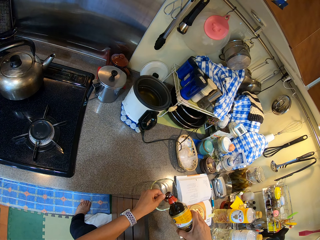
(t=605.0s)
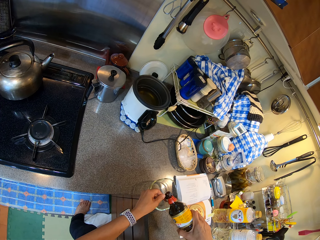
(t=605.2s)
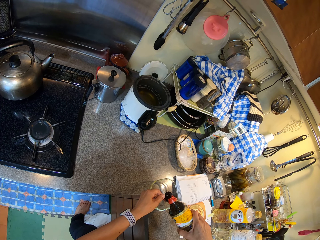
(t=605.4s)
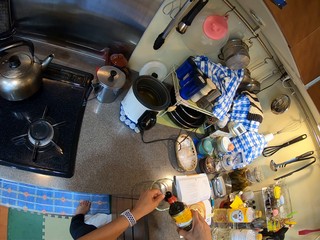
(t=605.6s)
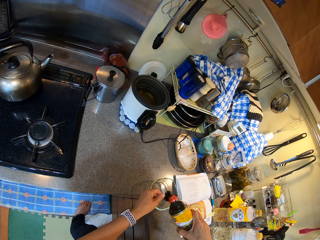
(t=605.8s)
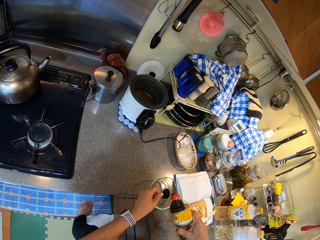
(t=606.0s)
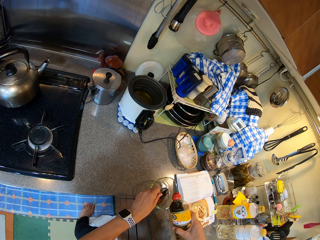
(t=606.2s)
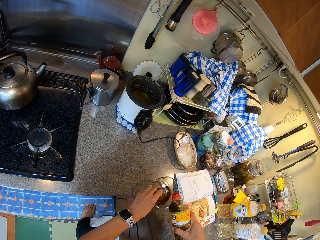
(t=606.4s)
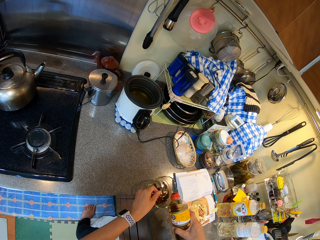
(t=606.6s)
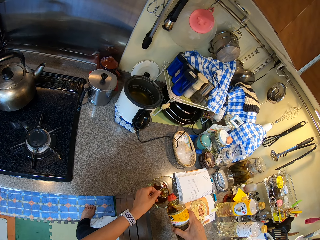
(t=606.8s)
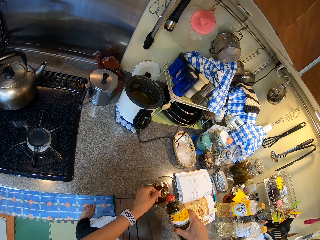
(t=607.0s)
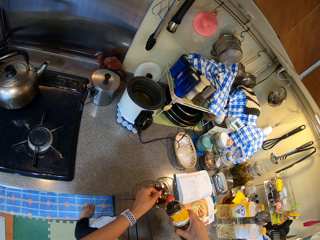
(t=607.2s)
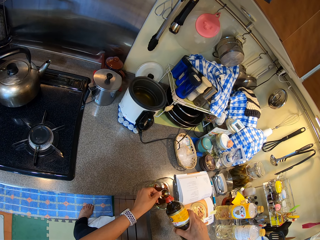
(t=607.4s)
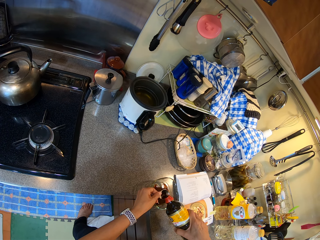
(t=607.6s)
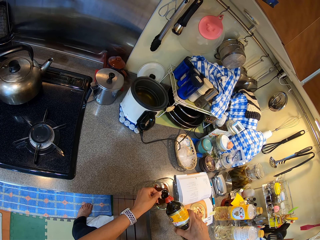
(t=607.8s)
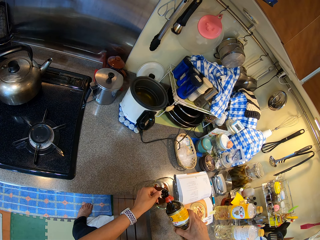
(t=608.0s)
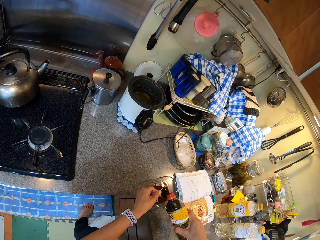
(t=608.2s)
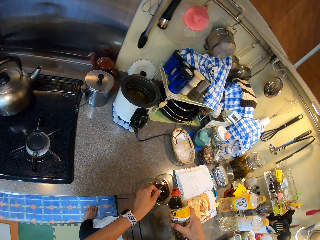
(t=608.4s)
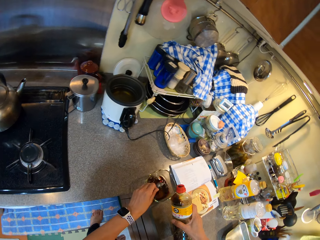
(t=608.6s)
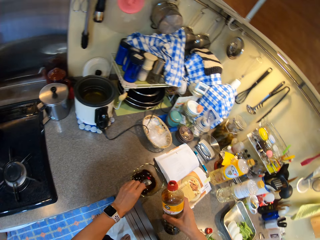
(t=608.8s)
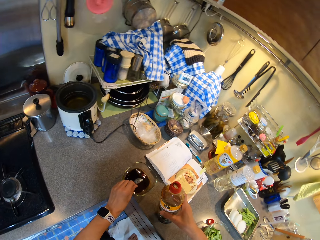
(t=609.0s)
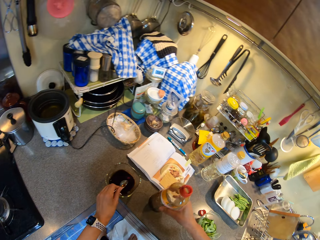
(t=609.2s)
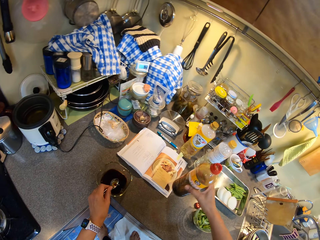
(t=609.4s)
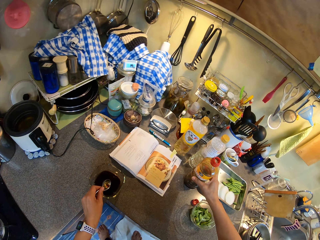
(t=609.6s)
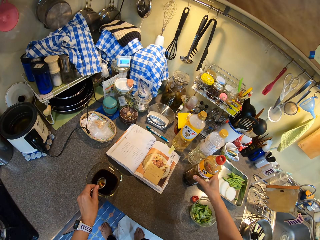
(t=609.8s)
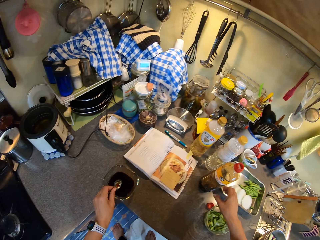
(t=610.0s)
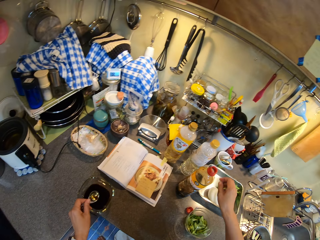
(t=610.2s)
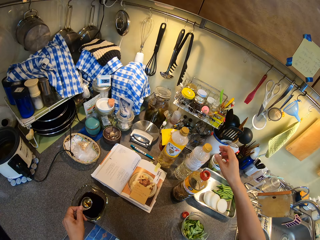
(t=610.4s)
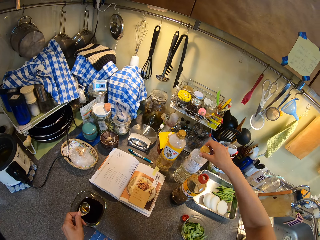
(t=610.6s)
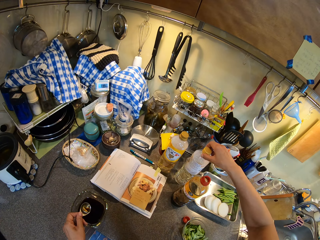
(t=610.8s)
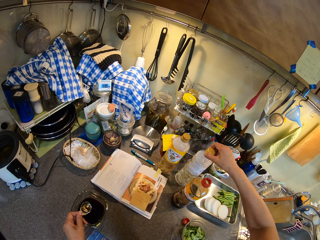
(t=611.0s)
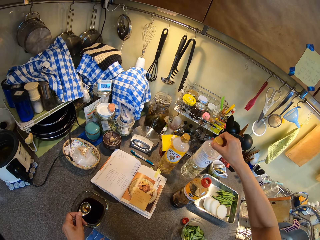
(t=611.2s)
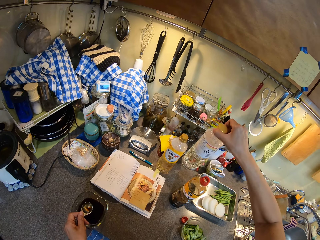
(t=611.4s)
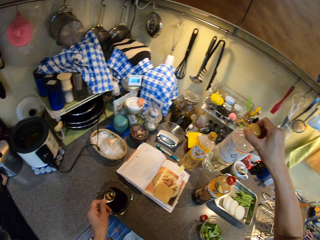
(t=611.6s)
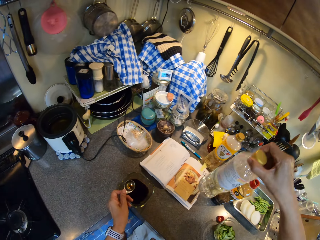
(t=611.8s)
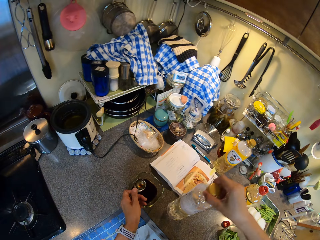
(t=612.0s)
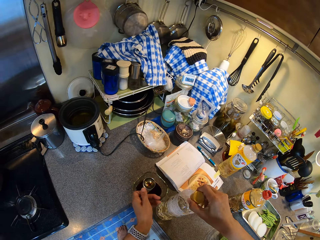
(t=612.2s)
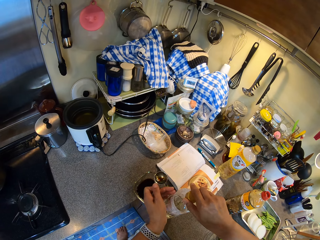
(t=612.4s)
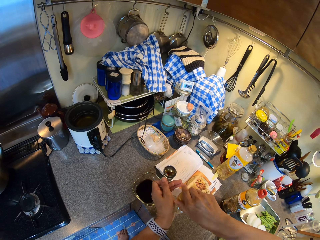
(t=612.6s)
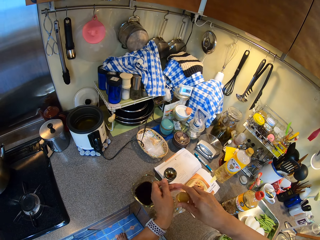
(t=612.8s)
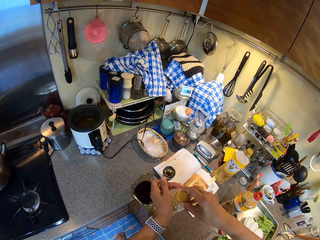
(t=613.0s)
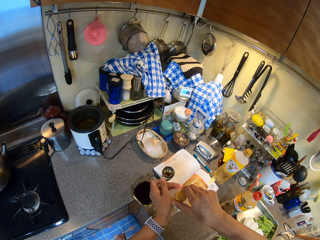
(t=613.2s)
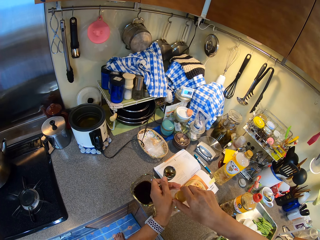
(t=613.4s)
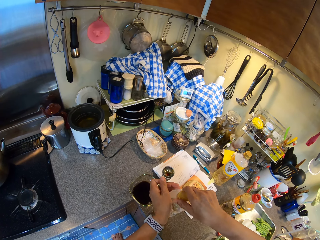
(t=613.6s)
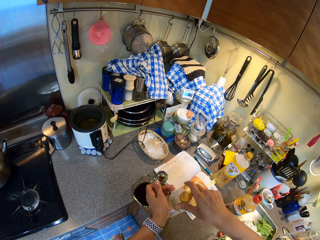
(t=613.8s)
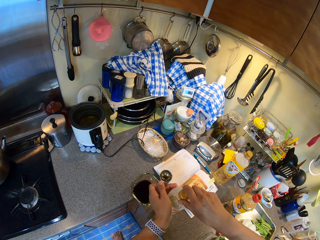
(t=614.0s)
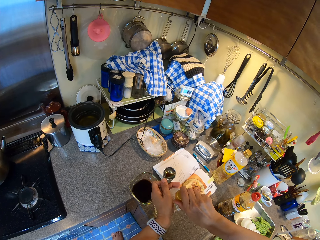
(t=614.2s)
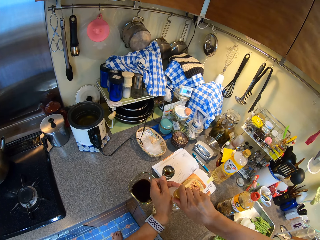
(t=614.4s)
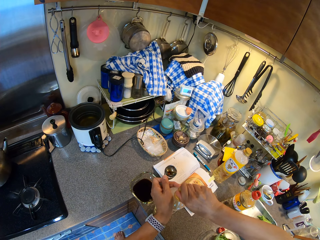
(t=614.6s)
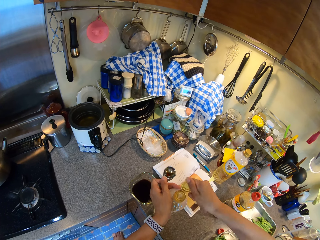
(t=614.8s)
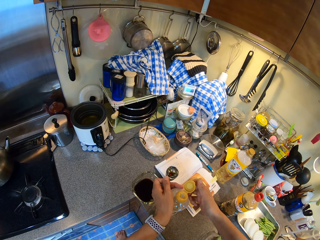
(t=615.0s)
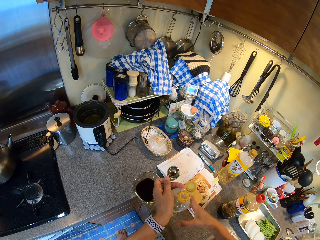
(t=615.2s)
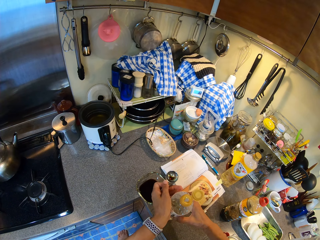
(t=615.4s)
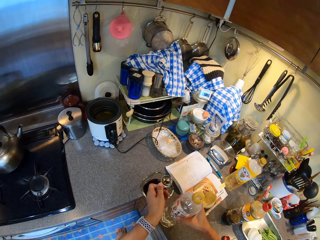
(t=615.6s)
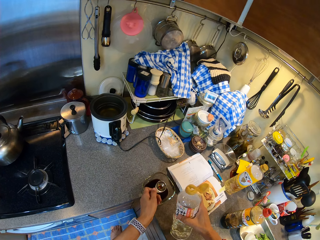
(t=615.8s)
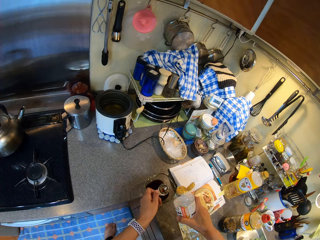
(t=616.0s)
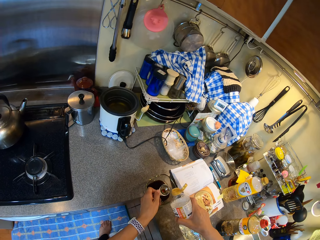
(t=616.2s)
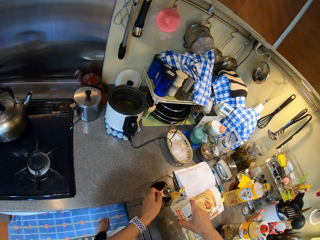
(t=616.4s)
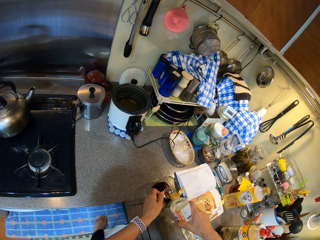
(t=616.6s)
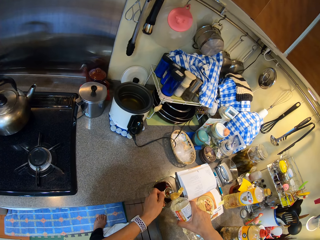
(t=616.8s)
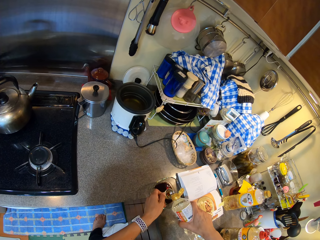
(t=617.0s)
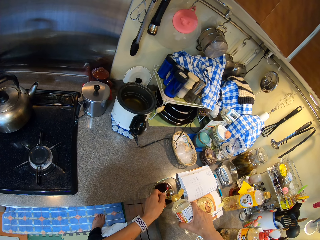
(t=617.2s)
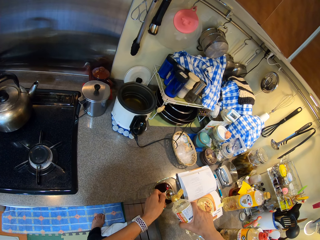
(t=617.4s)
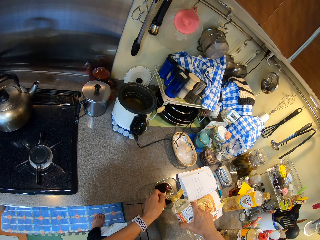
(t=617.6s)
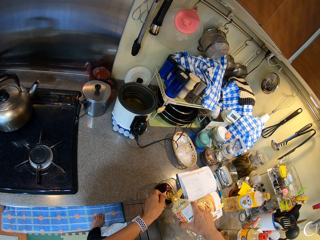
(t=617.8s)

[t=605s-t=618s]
The camera wearer pours the soy sauce in the bowl. They put soy sauce in the measuring spoon. They pour the soy sauce in the bowl. They place the bottle on the countertop. They pick up a bottle. They hold the lid with the right hand. They place the bottle on the countertop. They hold the bottle. They open the bottle with the right hand. They pick up the bottle. They put an ingredient in the measuring spoon. They hold the bottle.

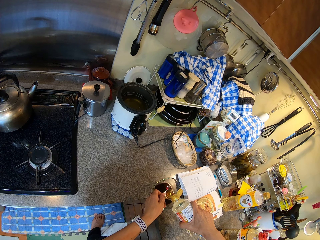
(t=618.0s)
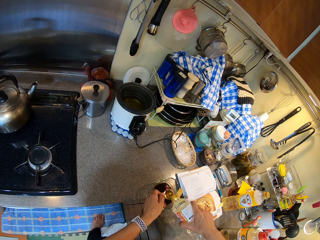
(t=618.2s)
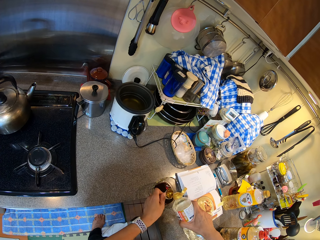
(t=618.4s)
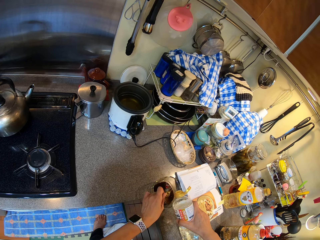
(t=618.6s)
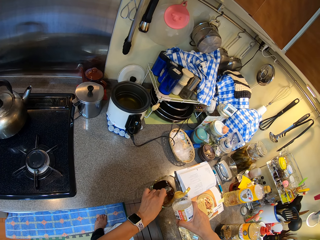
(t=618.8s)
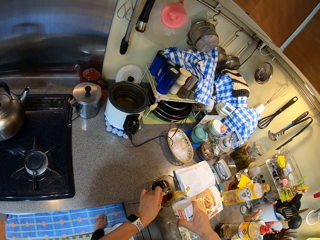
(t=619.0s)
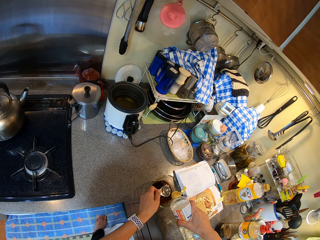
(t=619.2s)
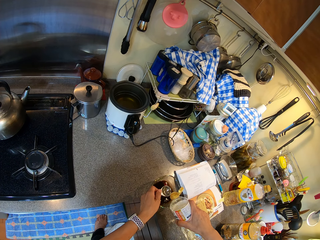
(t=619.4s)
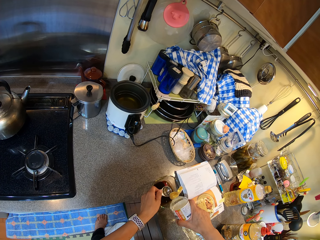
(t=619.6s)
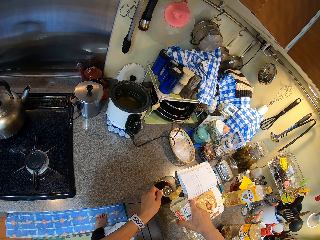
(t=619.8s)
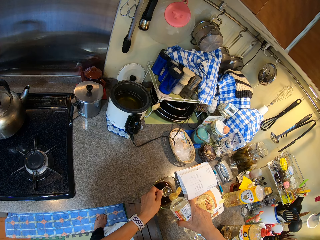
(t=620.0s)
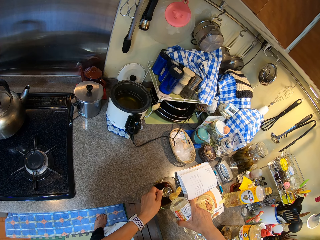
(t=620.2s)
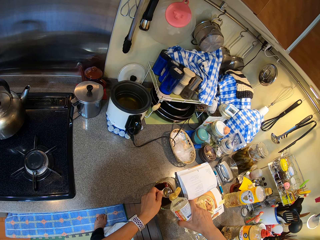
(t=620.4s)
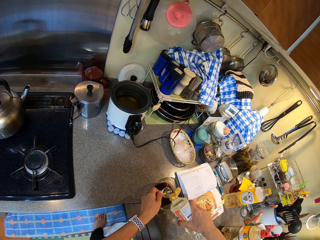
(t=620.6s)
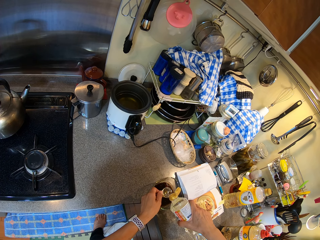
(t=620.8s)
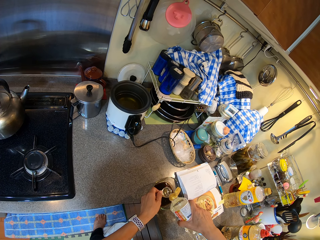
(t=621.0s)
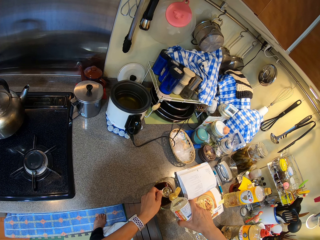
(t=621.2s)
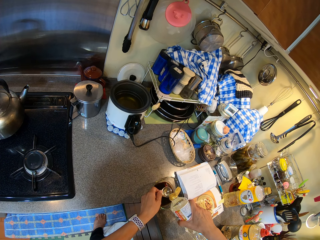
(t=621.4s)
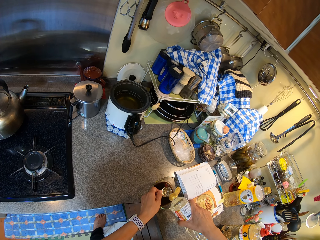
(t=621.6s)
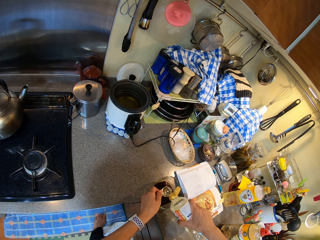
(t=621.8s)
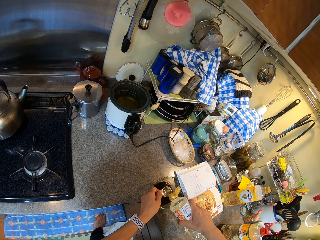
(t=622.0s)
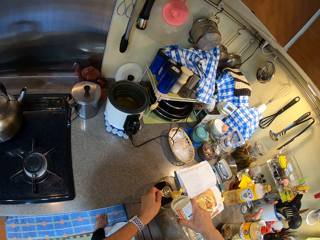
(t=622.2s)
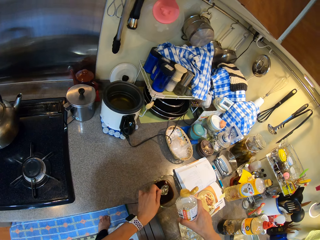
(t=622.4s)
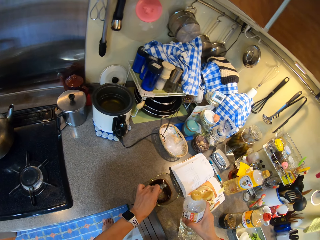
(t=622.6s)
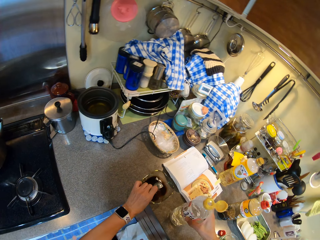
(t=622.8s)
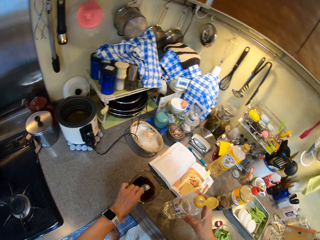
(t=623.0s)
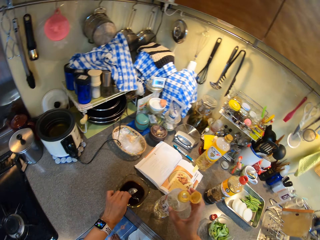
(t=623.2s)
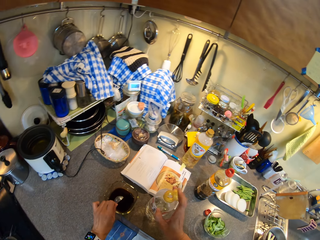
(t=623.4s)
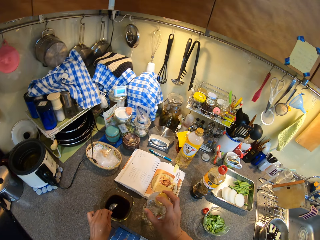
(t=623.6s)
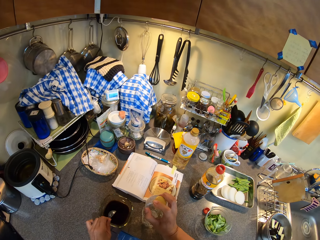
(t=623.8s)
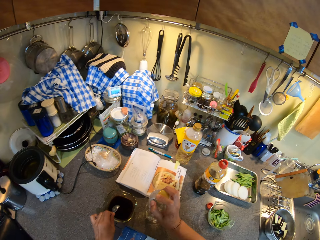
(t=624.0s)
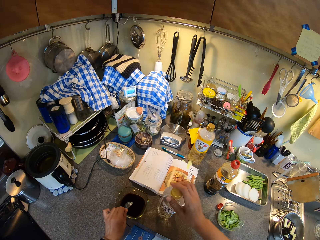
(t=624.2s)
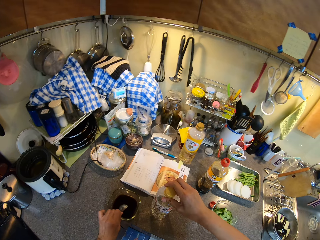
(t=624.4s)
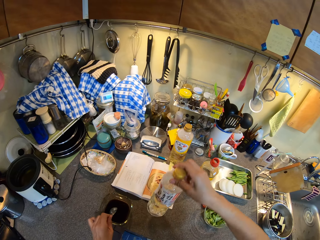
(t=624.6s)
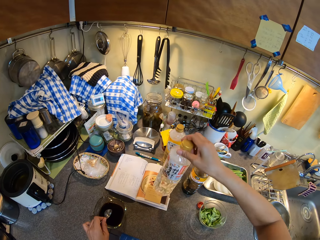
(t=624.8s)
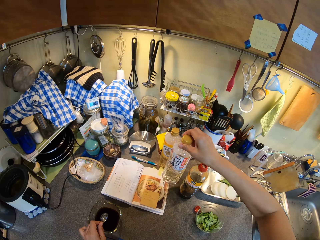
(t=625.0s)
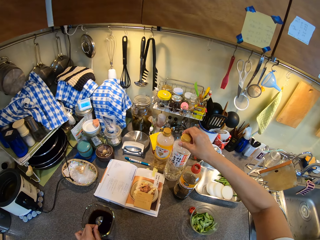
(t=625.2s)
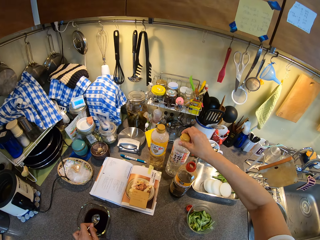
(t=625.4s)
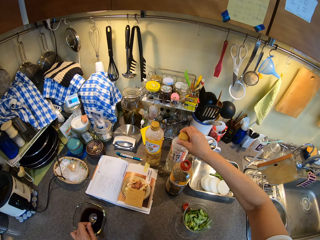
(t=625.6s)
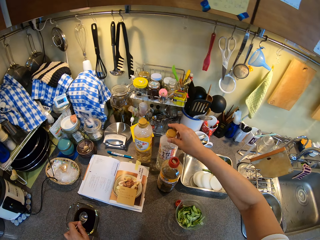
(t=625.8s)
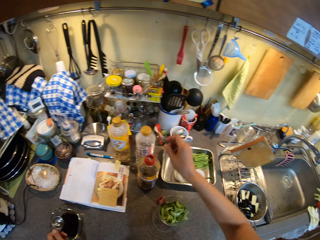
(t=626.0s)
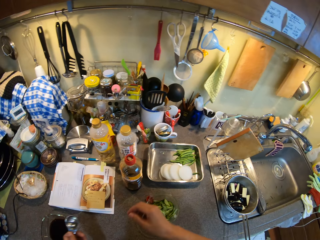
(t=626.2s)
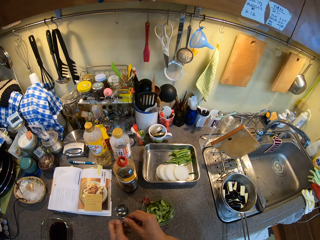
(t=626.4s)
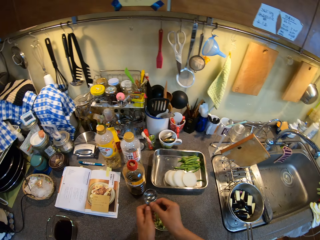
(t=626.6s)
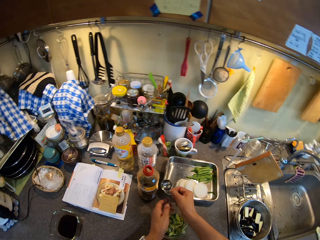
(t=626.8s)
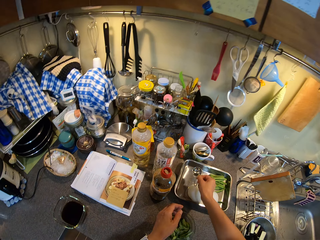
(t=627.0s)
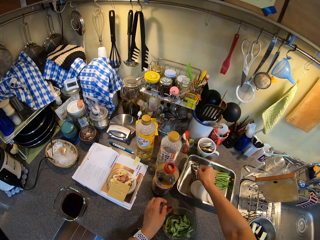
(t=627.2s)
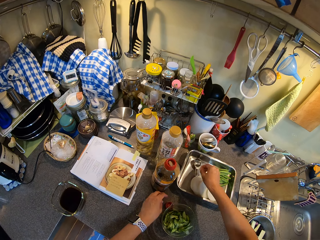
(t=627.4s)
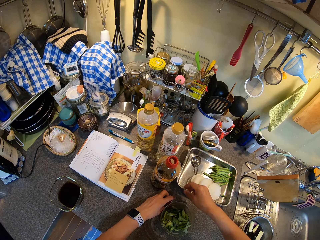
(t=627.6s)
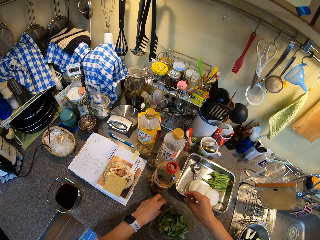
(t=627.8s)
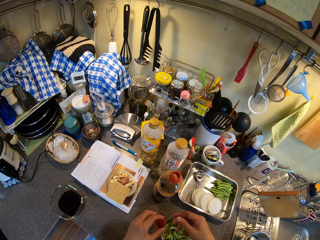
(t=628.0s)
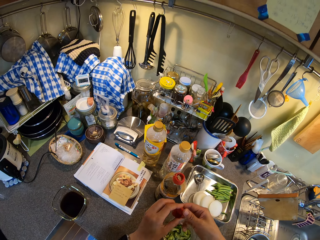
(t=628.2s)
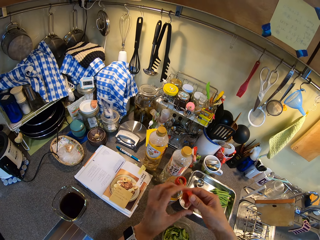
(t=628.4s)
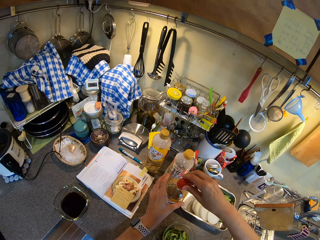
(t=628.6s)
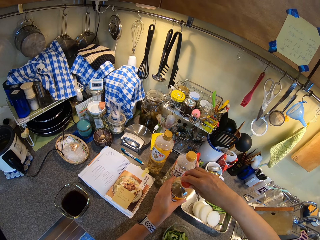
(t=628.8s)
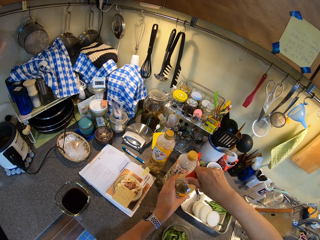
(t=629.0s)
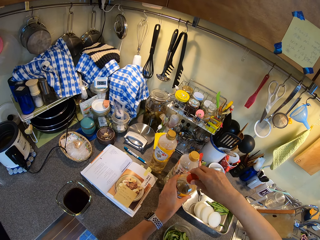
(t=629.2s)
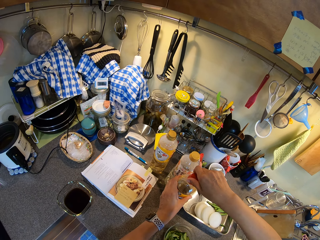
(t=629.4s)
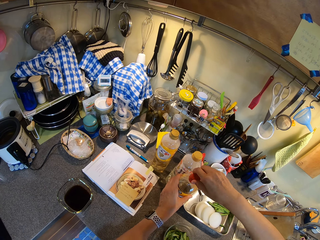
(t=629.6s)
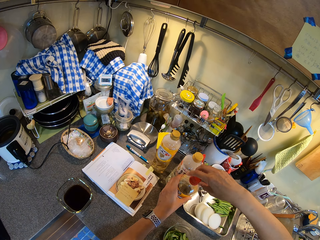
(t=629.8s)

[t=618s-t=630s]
The camera wearer pours the ingredient in the bowl. They put the ingredient in the measuring spoon. They pour the ingredient in the bowl. They place the bottle on the countertop. They lid the bottle. They pick up the bottle. They place the bottle on the countertop. They pass the measuring spoon to the right hand. They put the measuring spoon in the tray. They pick up a lid. They pass the lid to the right hand. They hold the lid with both hands. They hold a bottle. They lid the bottle.
